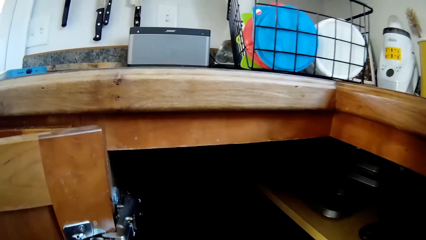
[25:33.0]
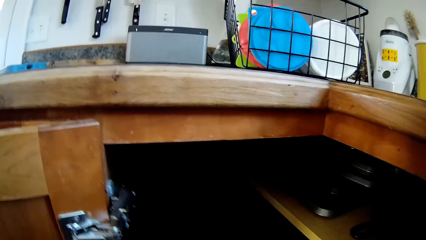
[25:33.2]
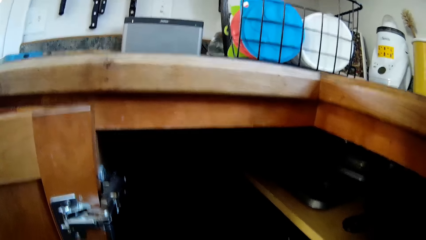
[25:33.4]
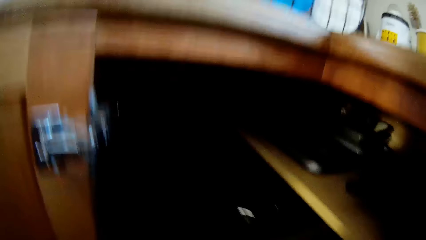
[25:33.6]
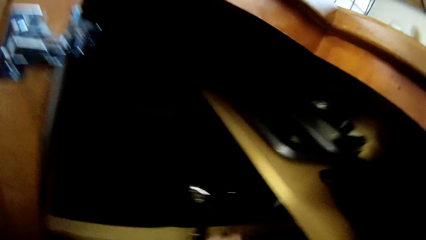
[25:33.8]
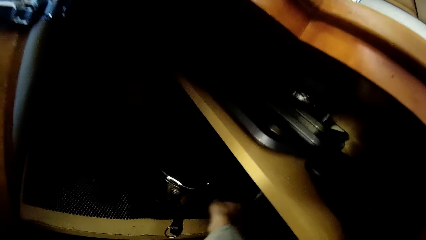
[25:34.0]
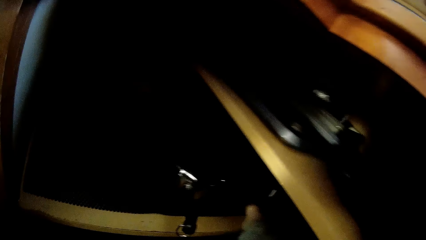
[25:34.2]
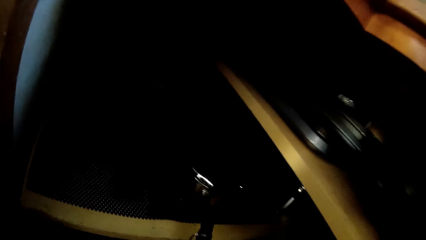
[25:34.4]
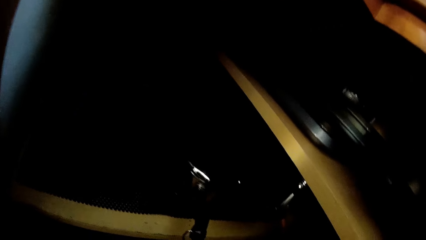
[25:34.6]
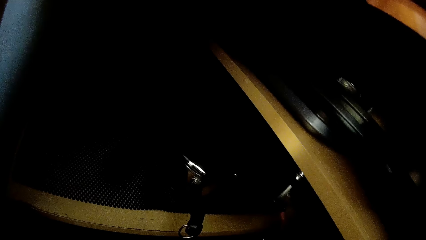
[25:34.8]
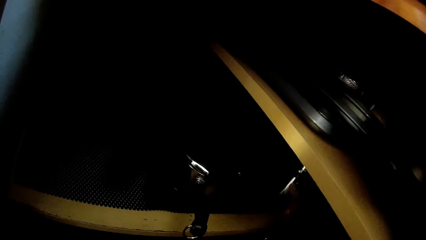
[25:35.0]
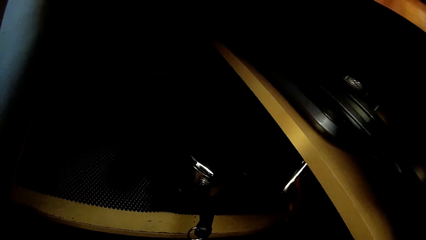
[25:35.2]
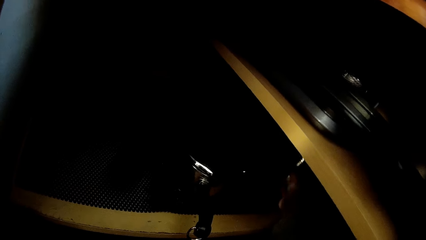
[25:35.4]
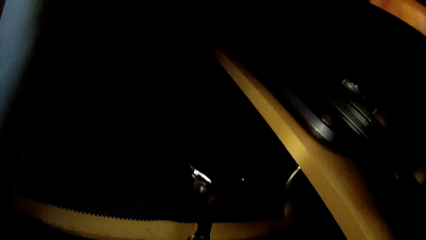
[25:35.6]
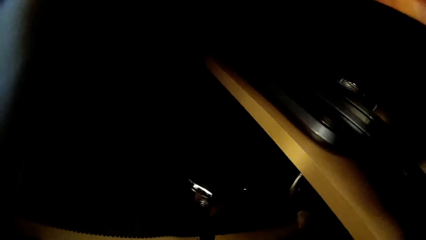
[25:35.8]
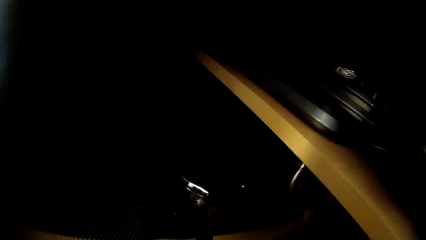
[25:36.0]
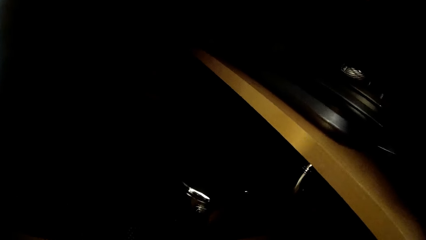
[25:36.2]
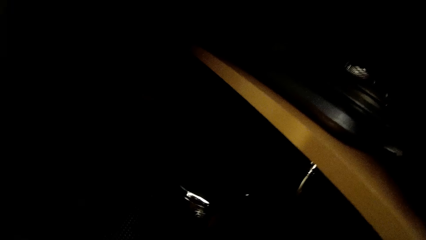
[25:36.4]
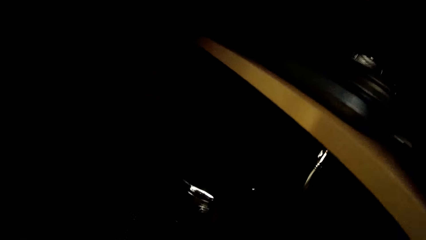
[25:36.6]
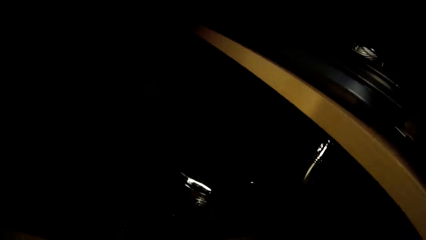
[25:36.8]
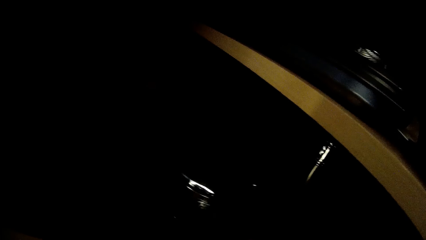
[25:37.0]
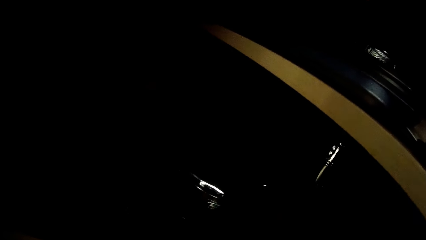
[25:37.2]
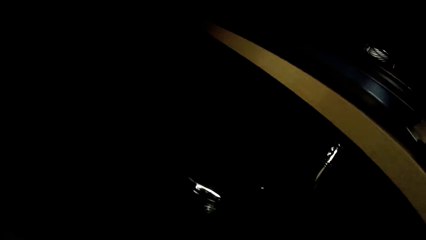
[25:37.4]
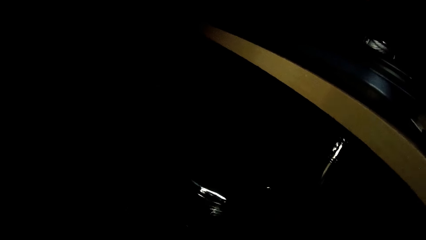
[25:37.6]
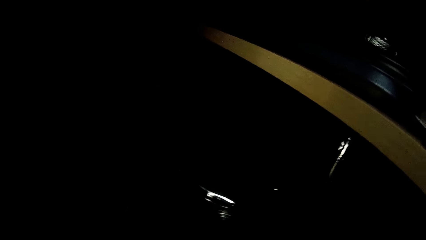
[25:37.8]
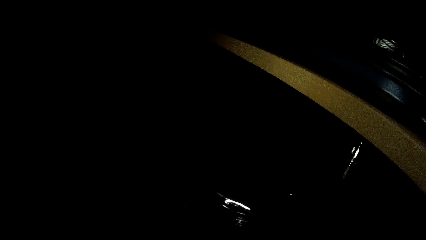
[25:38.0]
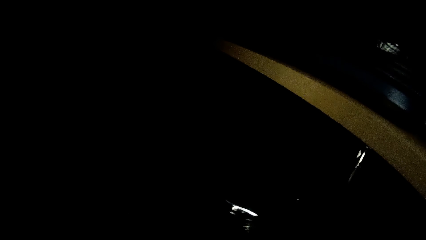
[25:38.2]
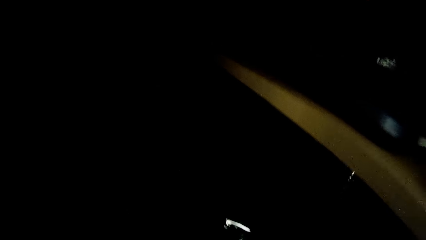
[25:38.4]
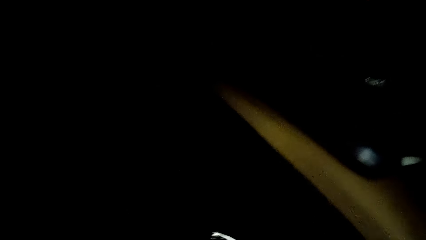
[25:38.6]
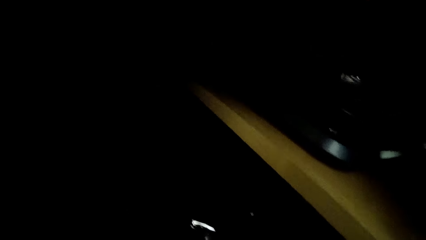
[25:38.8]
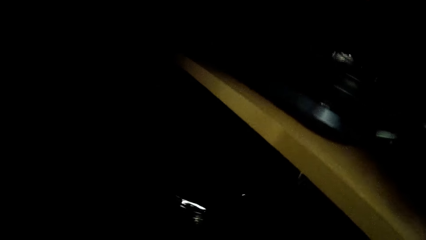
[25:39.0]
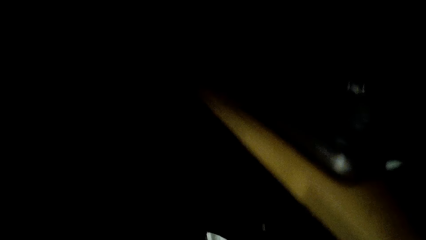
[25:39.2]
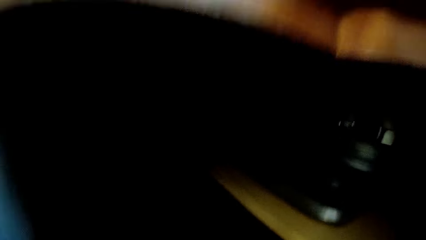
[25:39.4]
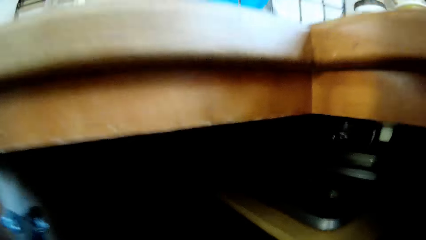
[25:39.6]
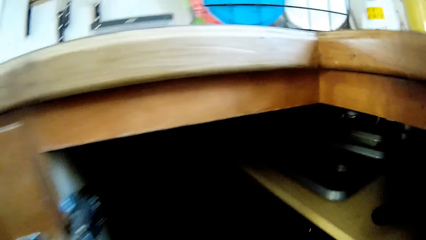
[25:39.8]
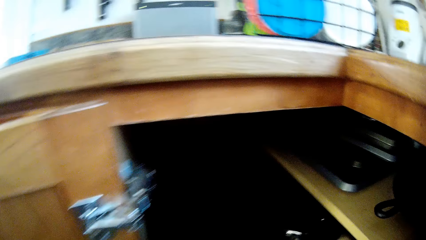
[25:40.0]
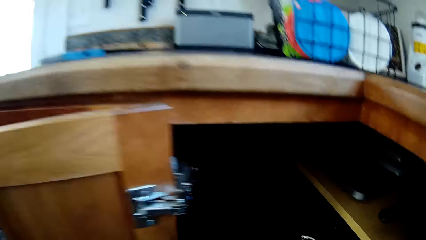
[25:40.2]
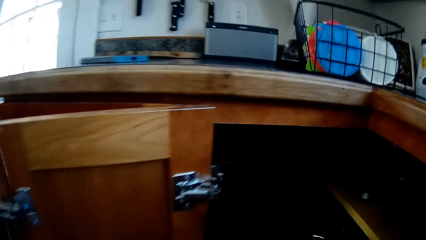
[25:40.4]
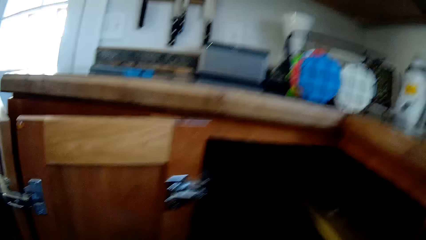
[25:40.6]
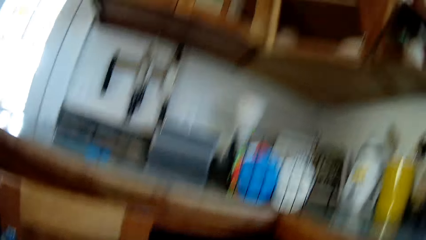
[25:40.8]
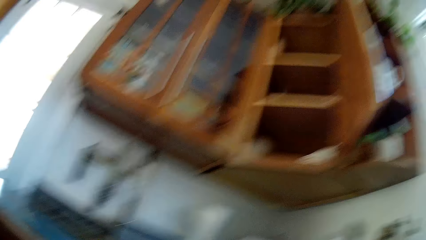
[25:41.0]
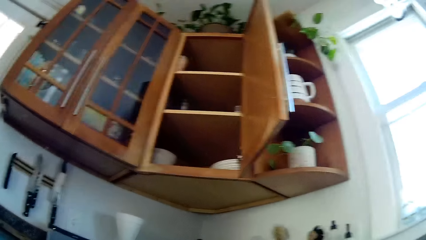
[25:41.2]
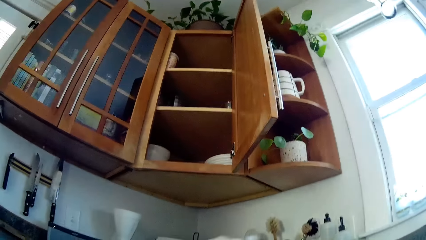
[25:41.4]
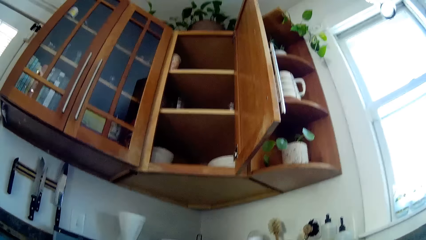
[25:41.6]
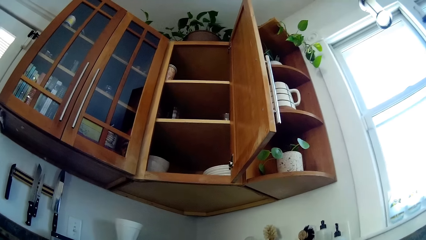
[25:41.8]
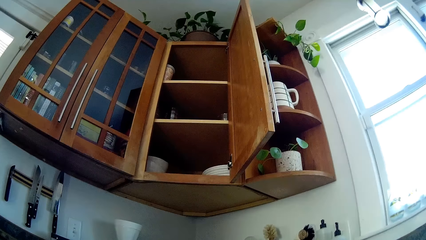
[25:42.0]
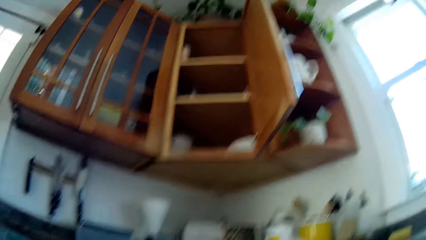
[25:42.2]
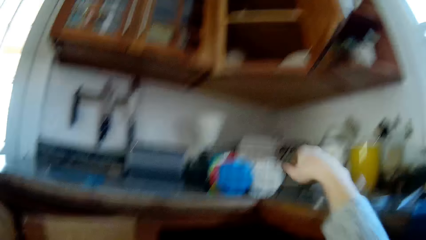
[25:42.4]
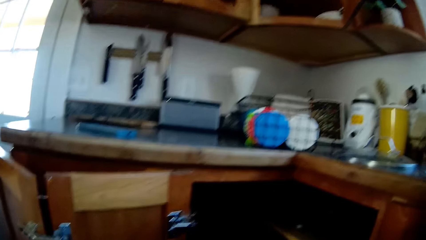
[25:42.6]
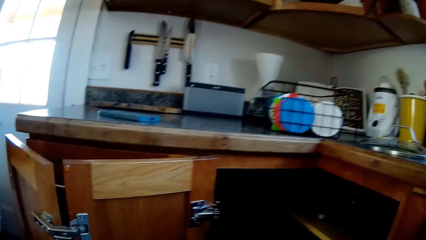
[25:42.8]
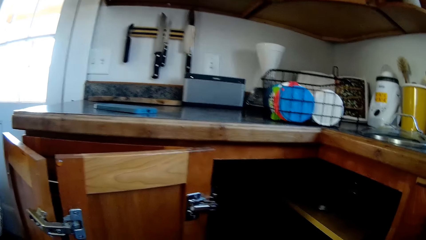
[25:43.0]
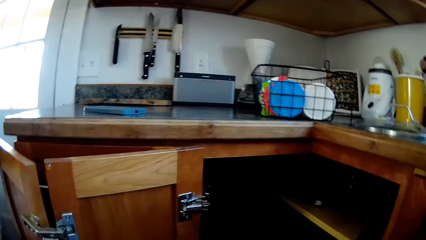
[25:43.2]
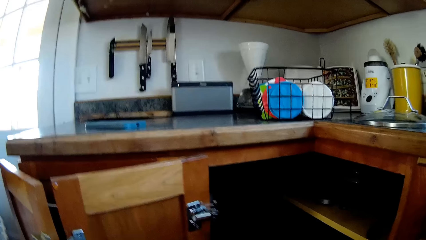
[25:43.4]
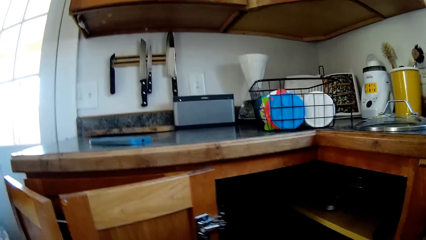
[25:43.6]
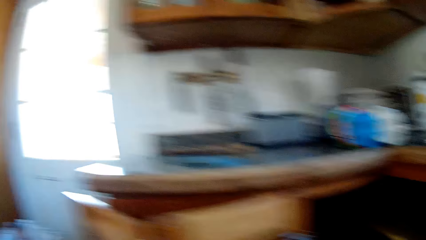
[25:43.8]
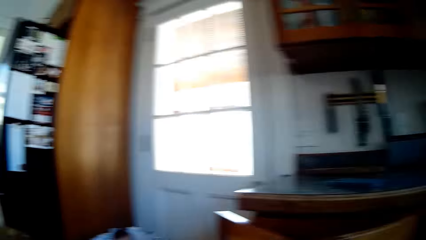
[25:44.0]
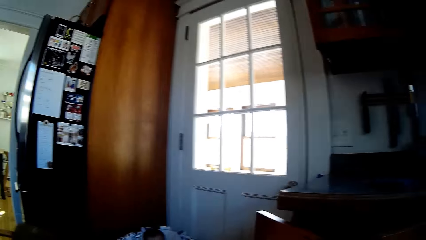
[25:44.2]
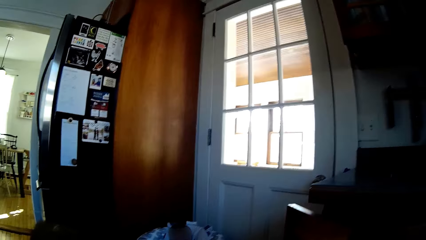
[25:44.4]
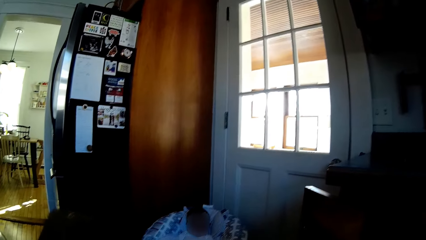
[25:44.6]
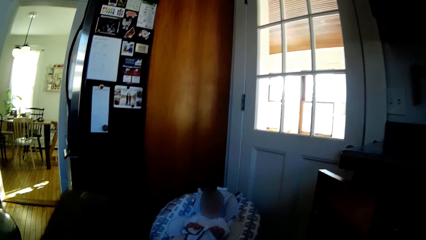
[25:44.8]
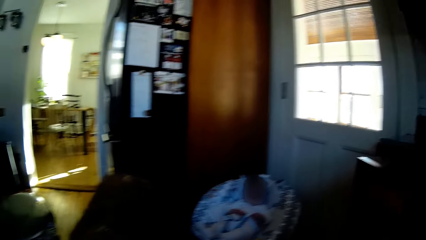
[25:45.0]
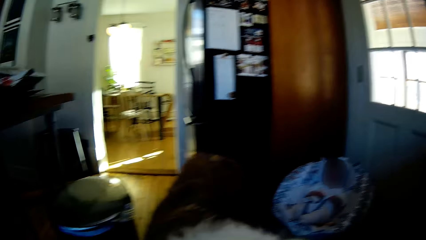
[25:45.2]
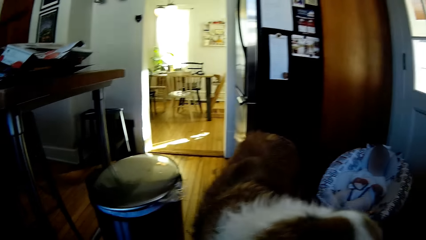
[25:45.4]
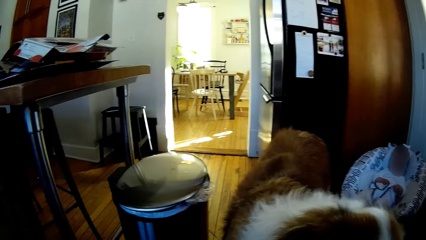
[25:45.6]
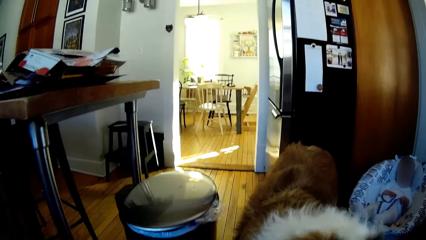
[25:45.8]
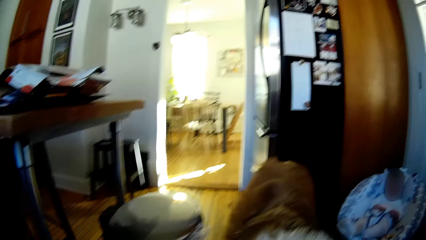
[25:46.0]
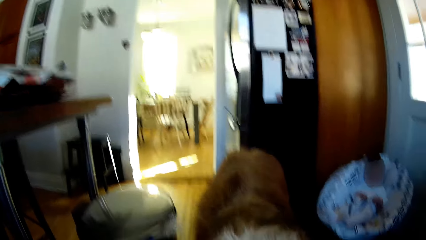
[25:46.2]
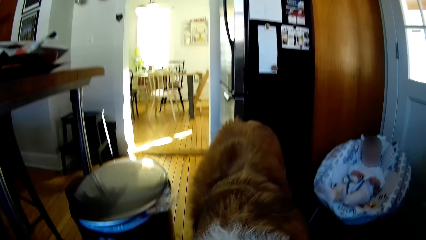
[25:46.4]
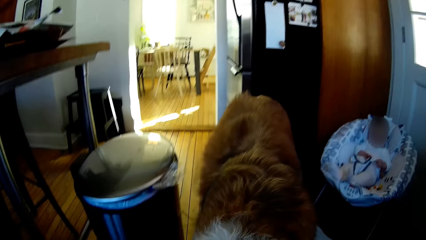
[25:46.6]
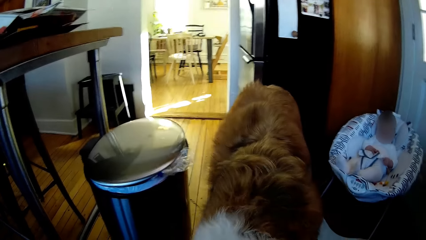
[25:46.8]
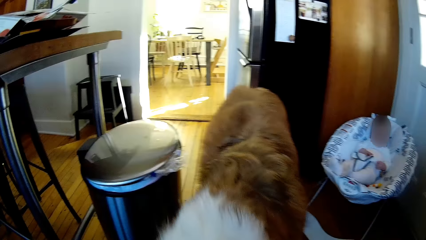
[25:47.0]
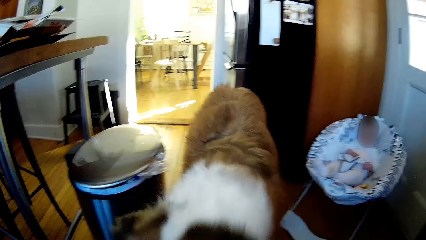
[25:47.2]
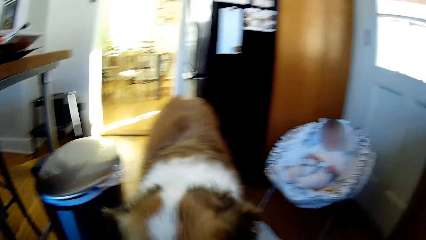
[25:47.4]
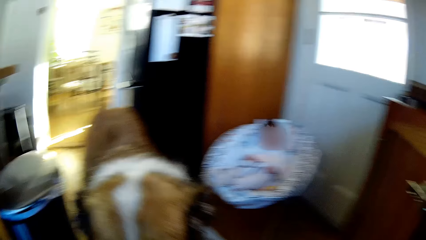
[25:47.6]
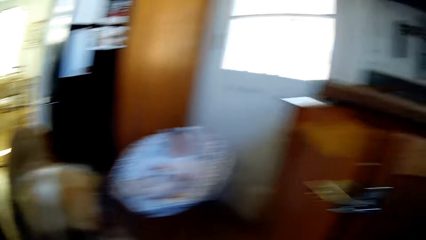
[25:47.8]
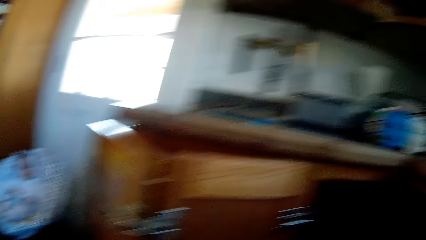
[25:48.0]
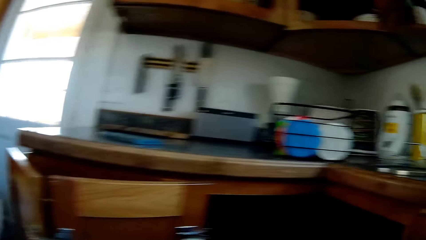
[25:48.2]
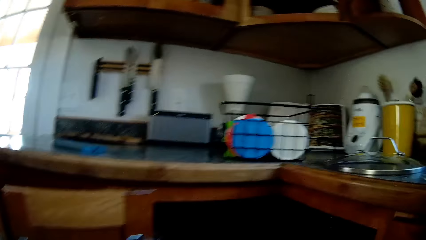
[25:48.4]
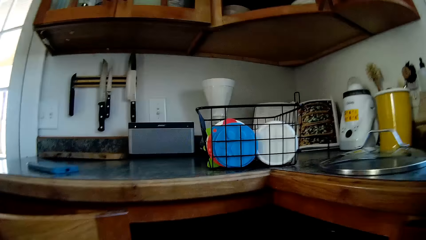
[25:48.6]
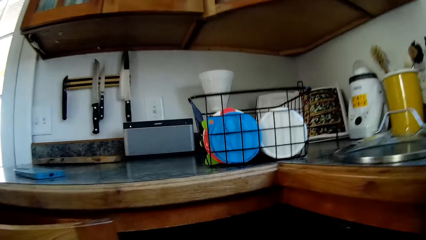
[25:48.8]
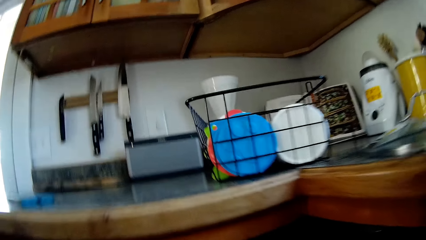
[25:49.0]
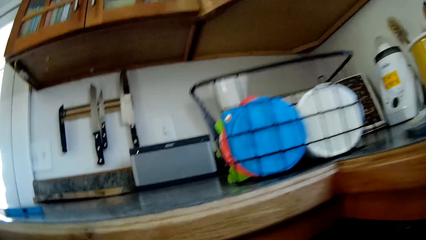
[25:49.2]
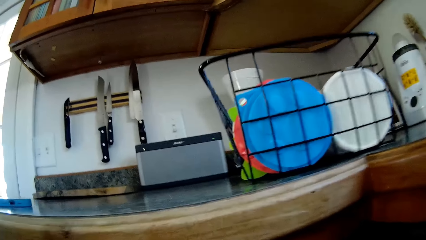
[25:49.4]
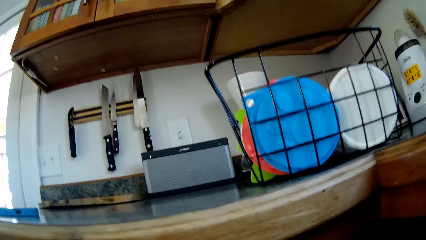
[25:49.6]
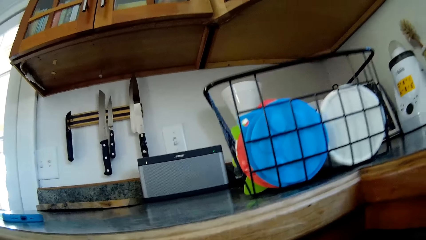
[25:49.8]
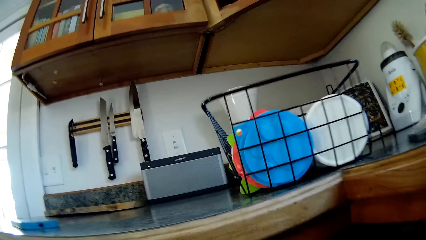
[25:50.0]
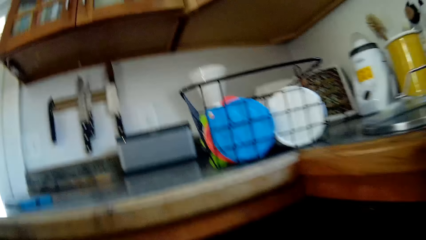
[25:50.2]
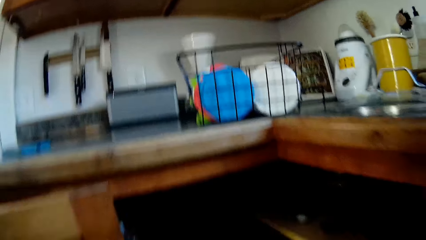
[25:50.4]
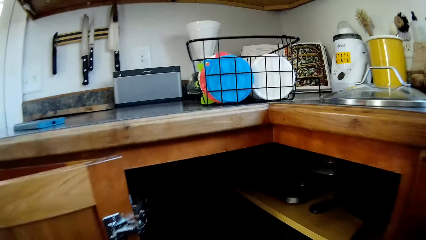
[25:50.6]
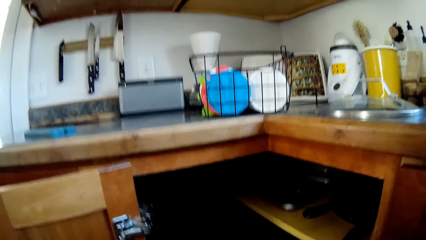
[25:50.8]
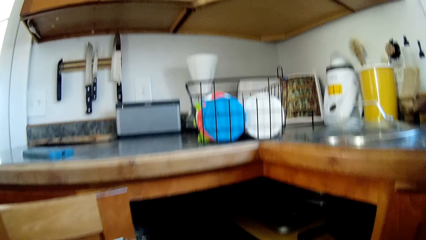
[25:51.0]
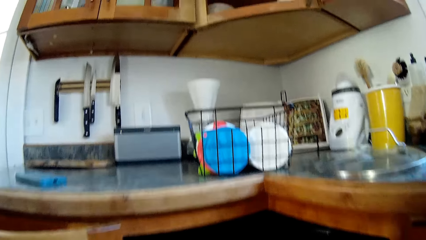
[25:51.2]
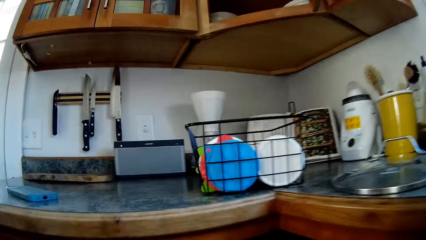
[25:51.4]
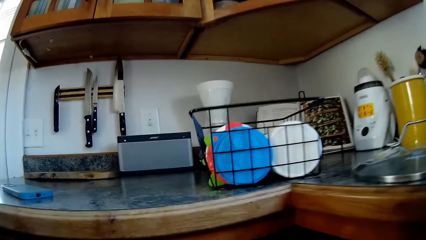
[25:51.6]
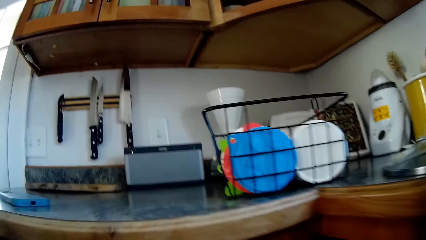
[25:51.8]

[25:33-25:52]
The camera wearer stretches her right hand into the kitchen cabinet. She picks up a glass lid from the cabinet. She drops the pot lid on the slab with her right hand. A dog plays in the kitchen. The camera wearer talks to the dog.
